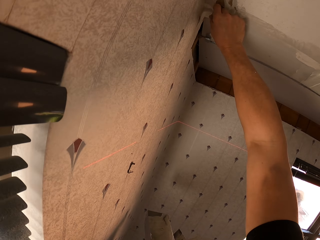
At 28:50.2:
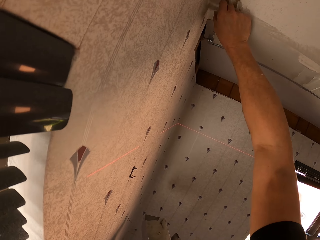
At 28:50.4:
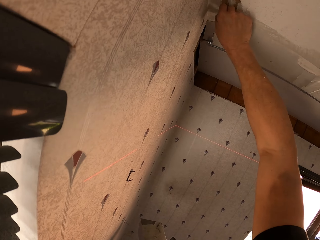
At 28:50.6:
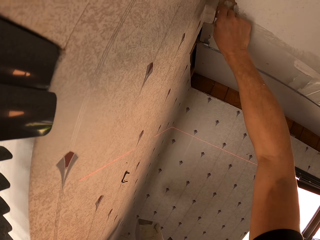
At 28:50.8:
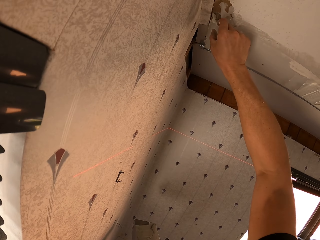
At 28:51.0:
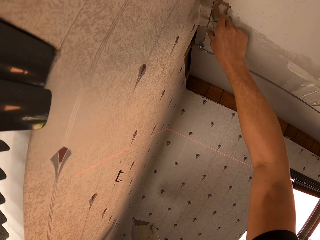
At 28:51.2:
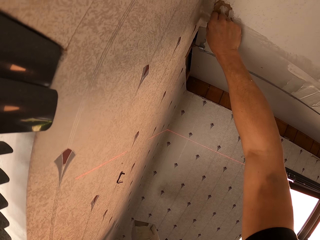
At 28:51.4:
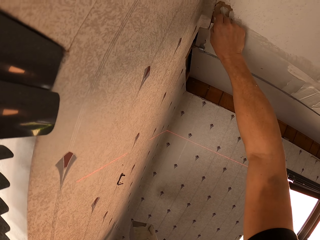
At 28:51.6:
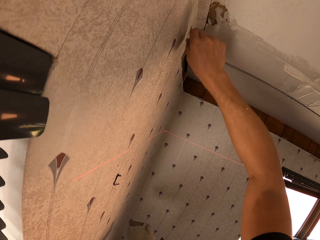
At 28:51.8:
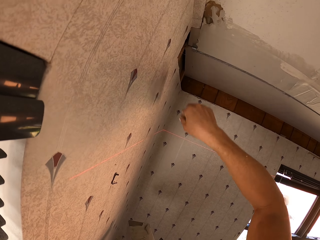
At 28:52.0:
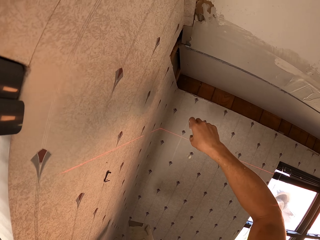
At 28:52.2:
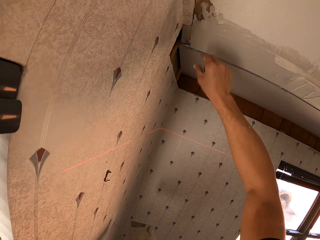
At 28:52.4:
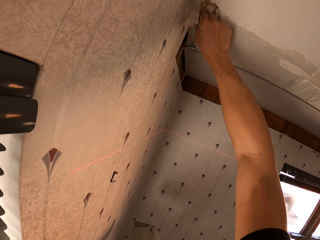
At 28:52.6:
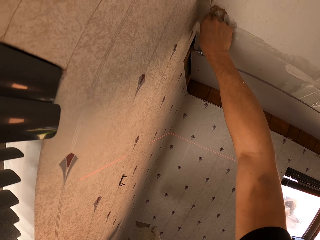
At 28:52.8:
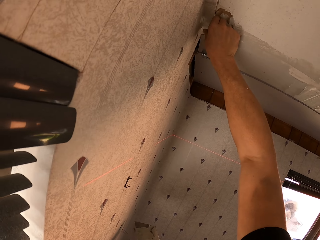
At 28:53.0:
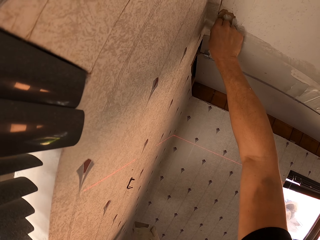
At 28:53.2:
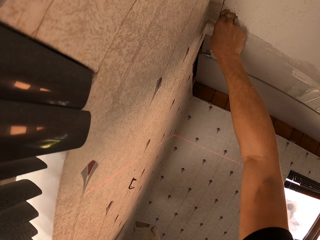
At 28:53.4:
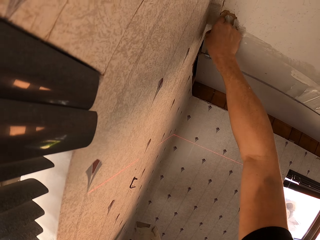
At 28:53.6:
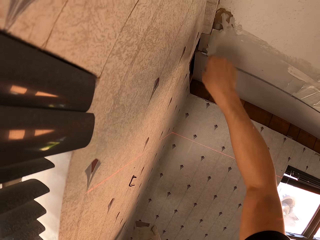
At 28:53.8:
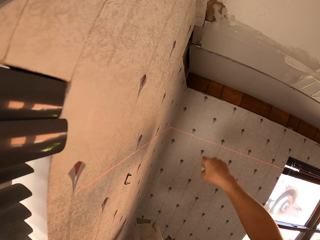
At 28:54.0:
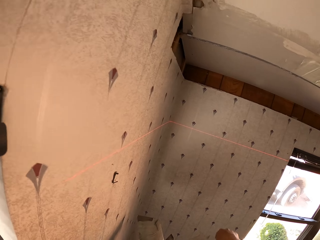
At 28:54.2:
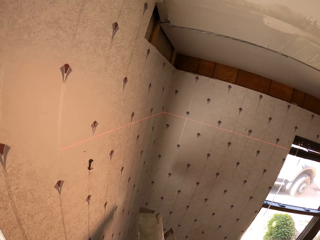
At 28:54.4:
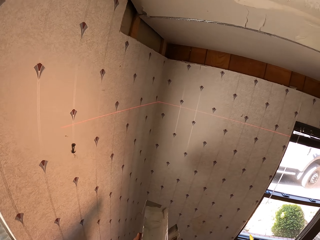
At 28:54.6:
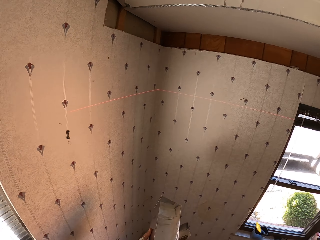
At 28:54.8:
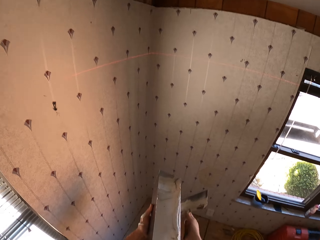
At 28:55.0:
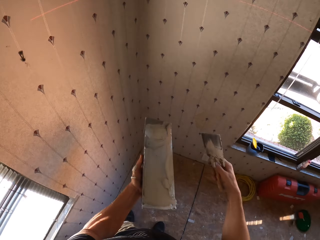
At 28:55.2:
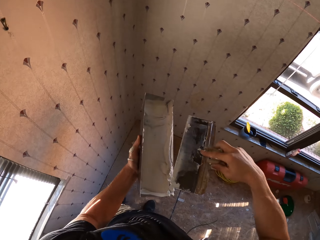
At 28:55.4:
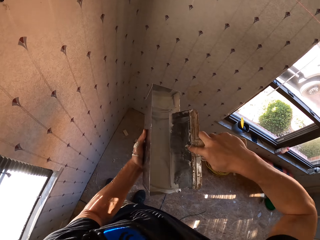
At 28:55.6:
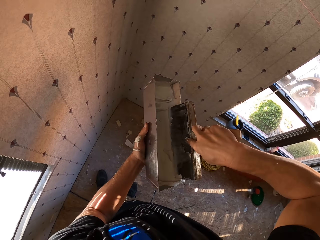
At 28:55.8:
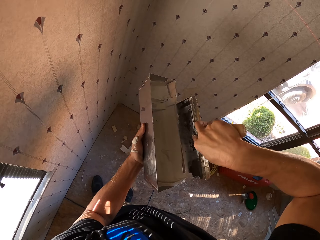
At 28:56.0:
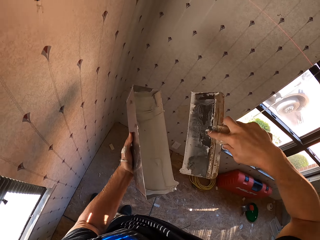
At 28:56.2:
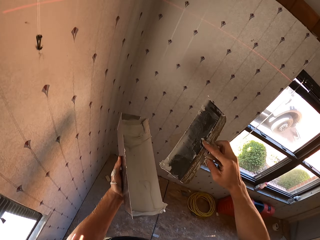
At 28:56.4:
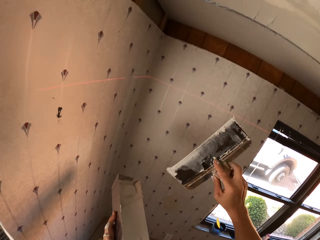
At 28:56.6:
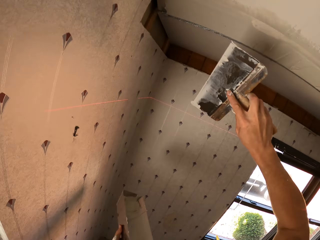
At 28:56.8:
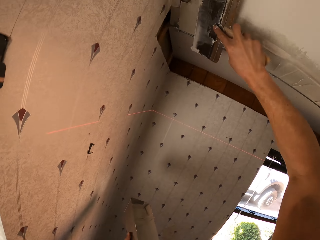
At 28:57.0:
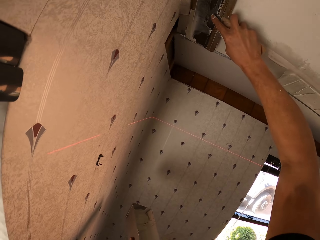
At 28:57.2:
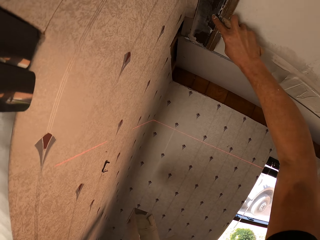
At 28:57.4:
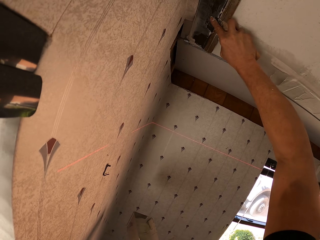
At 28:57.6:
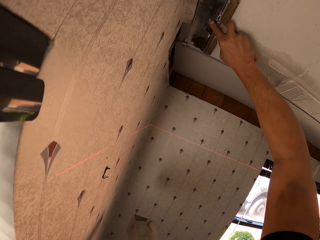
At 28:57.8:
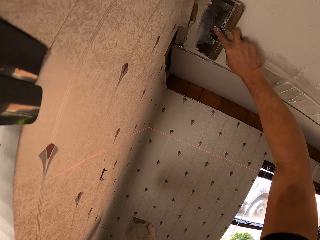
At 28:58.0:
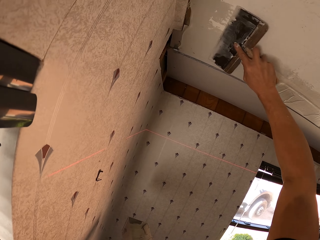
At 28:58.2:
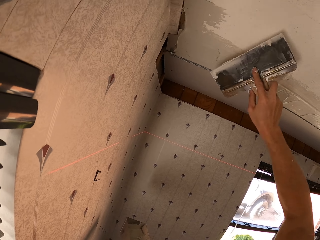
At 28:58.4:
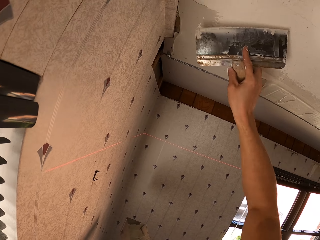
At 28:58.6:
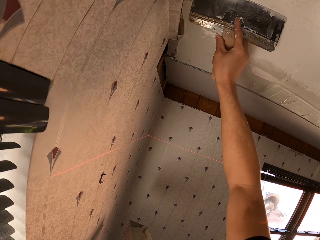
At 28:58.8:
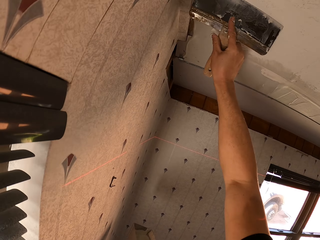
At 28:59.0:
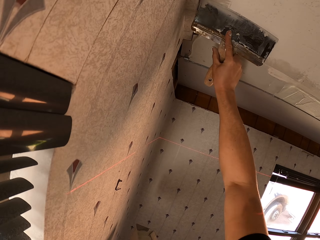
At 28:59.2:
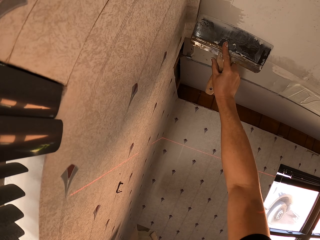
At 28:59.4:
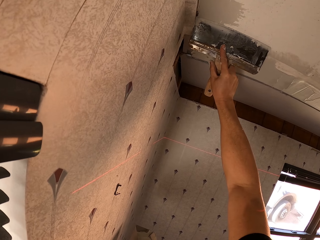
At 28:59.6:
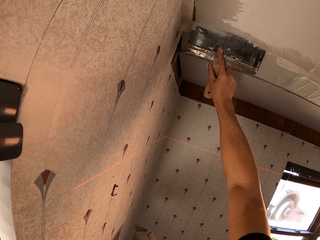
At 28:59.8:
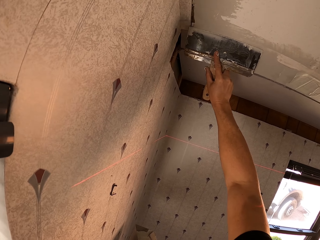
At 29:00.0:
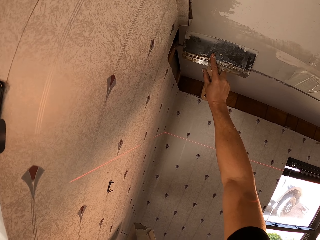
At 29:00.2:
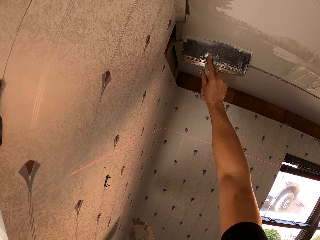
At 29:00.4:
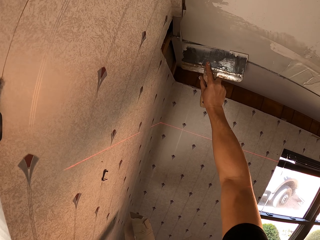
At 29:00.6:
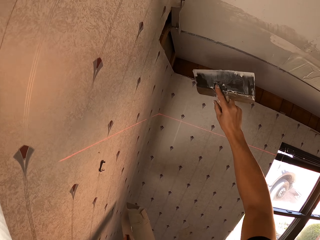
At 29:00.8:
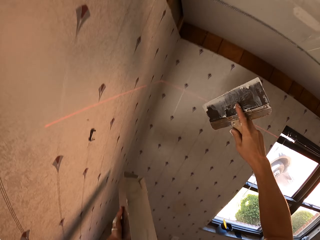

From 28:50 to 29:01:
The camera wearer removes trash from the wall with the right hand. They pick the paintbrush from the left hand. They scoop the paint from the container. They paint on the ceiling board.

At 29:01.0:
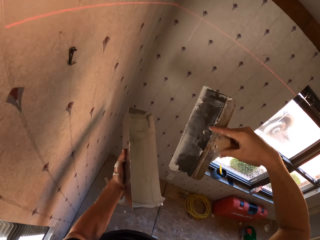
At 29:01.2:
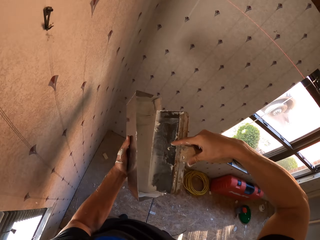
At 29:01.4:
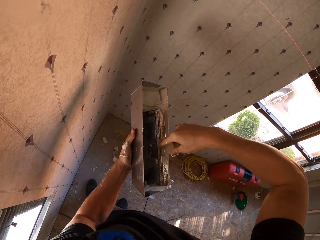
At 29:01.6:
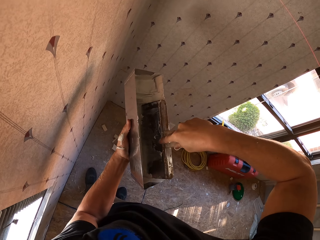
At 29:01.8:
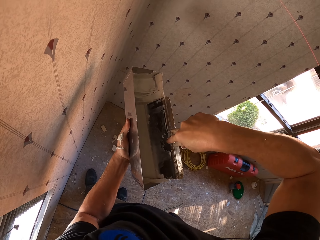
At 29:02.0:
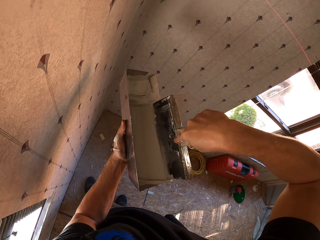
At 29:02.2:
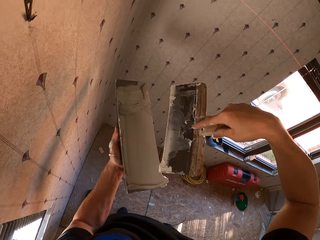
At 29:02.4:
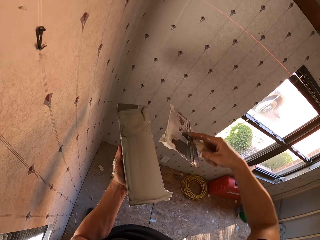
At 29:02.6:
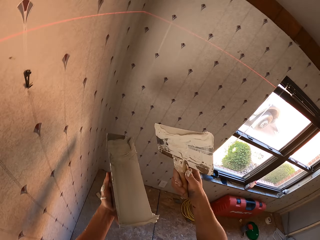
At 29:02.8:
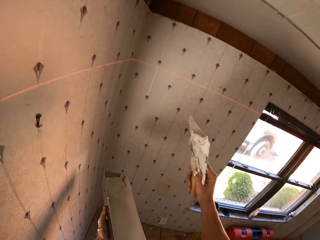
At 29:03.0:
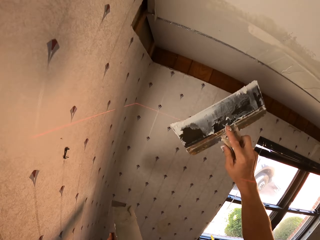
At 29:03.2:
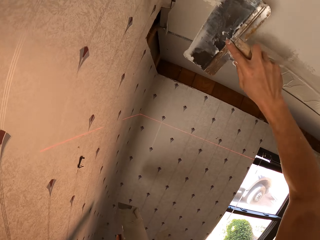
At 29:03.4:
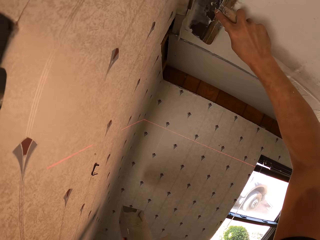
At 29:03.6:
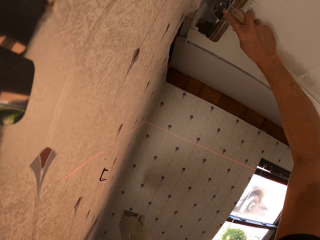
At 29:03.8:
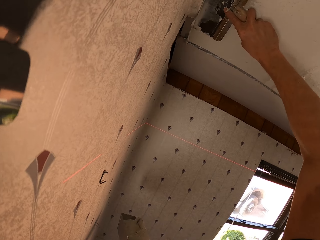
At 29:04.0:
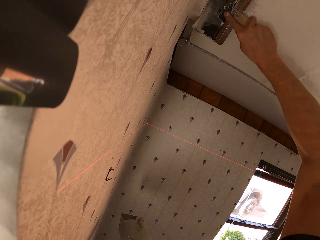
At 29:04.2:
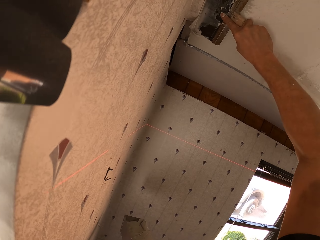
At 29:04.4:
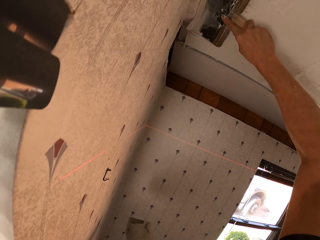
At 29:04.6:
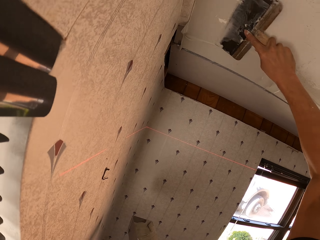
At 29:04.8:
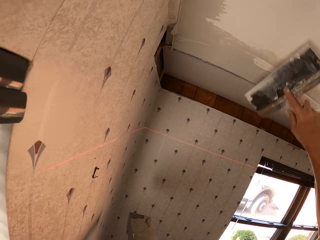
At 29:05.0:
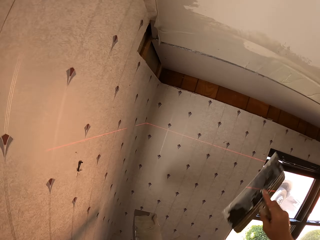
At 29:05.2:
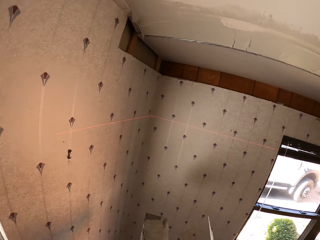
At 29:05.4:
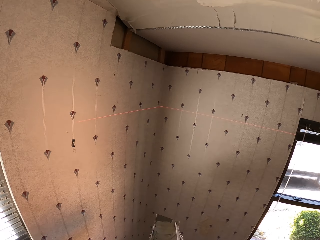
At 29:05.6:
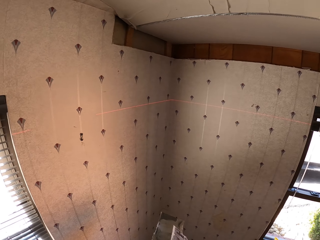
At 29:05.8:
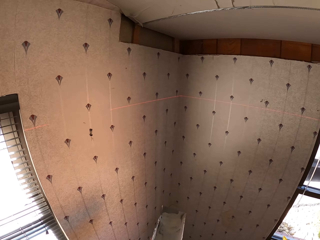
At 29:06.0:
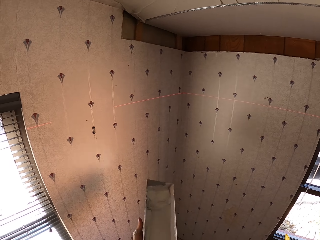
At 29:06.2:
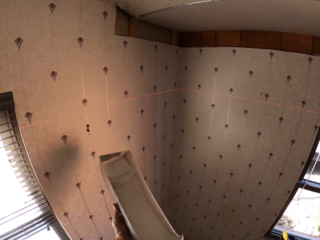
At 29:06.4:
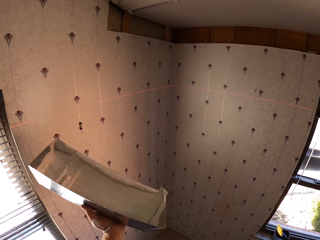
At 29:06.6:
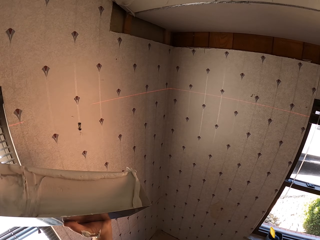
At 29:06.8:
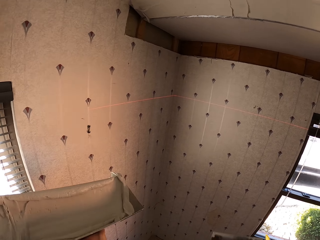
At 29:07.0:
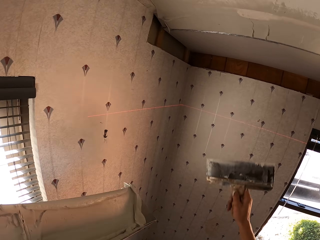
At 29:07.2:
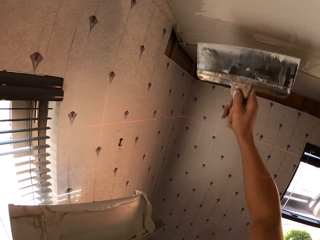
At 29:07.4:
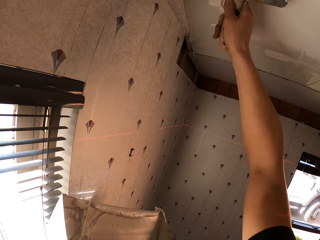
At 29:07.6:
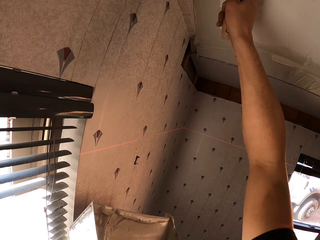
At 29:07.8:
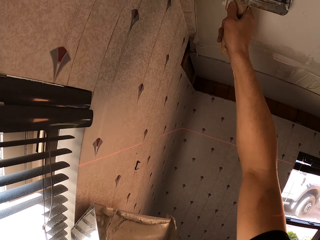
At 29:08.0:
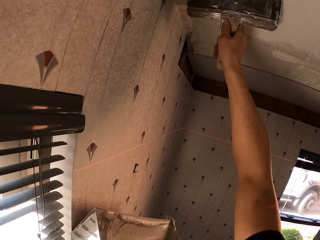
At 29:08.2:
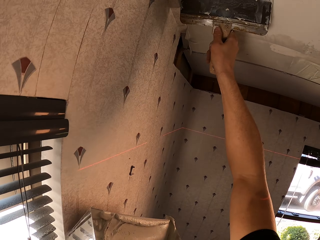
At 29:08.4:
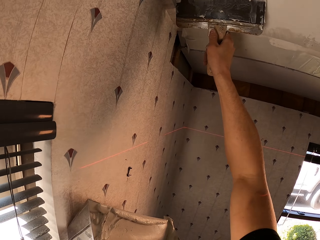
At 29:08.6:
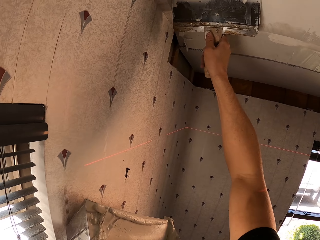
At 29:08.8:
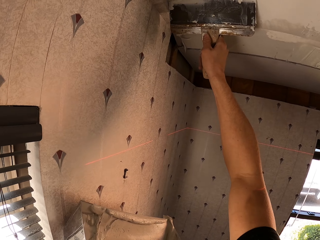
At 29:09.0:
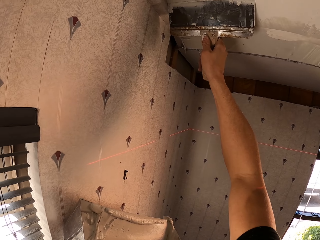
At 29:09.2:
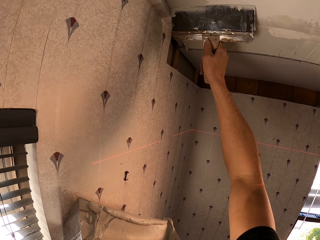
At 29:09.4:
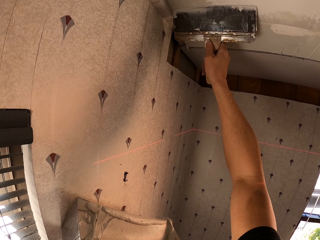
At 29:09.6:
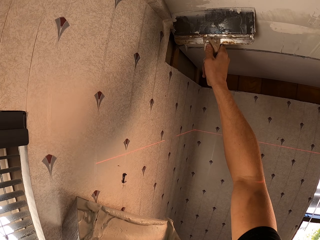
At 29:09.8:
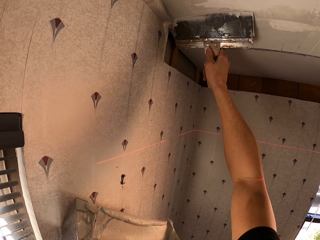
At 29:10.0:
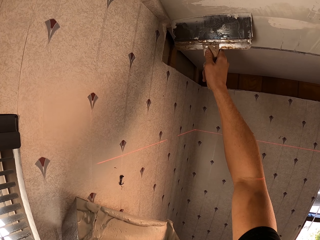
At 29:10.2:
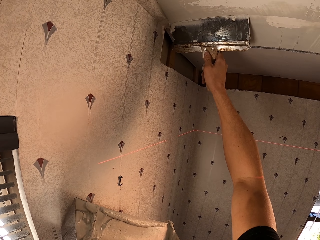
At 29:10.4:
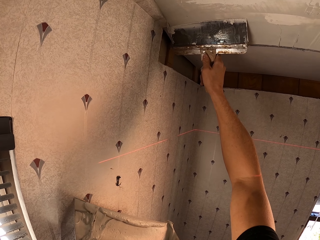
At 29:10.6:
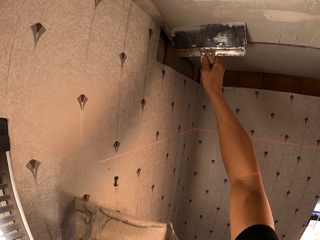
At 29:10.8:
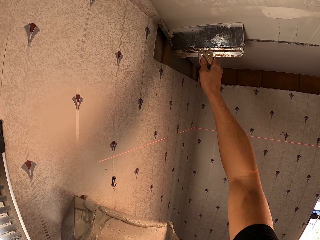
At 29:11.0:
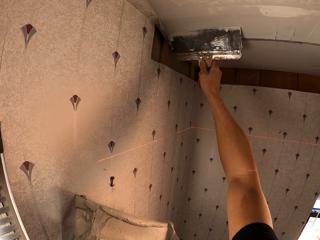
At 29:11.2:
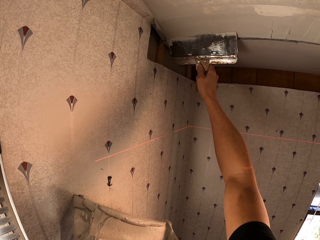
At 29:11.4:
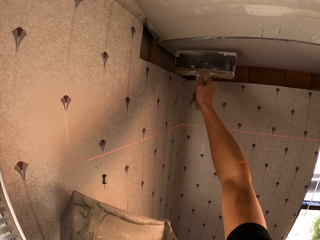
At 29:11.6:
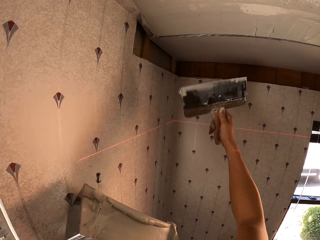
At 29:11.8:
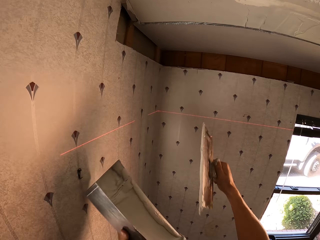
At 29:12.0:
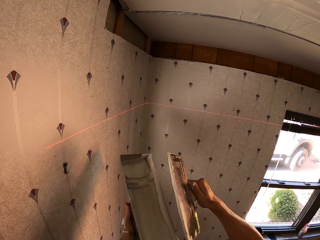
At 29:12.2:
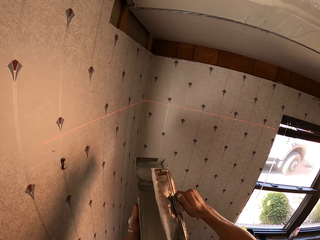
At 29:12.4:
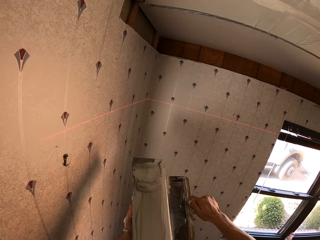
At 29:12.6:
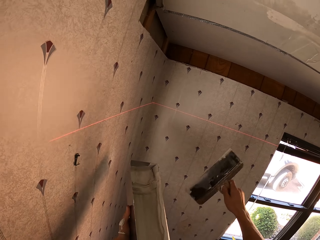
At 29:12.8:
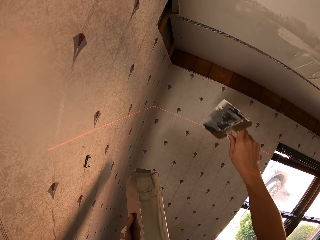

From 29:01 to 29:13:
The camera wearer scoops the paint from the container. They paint on the ceiling board. They scoop the paint from the container. They paint on the ceiling board.
